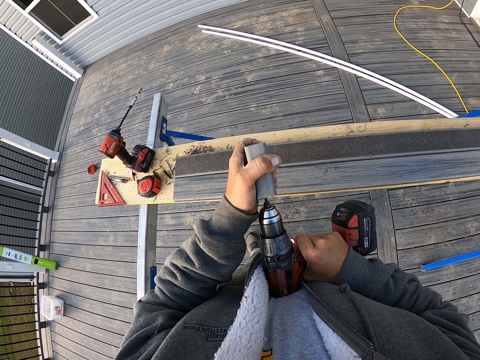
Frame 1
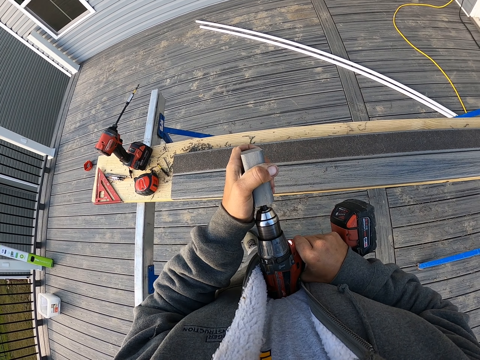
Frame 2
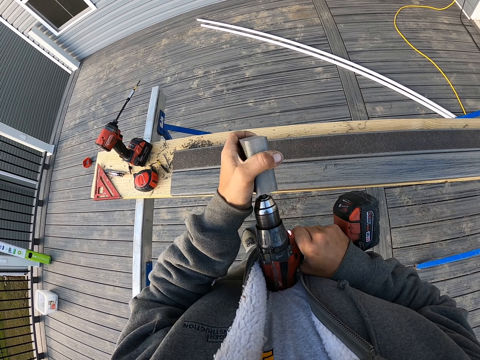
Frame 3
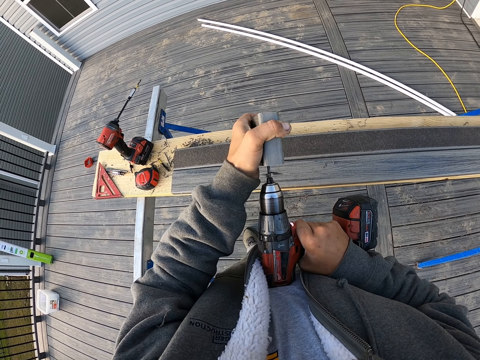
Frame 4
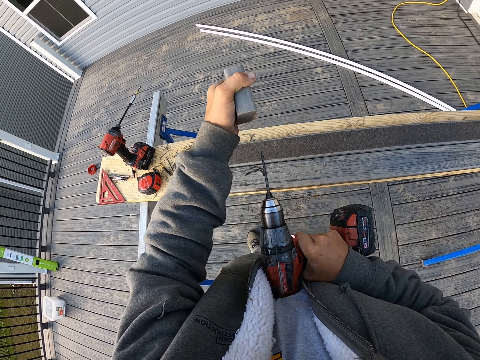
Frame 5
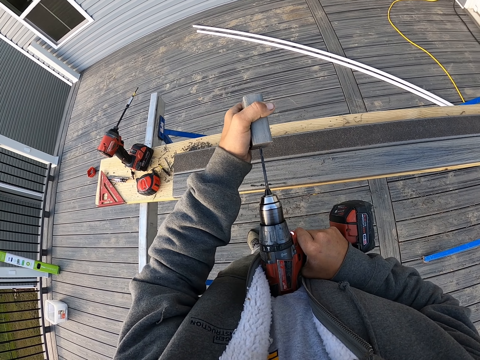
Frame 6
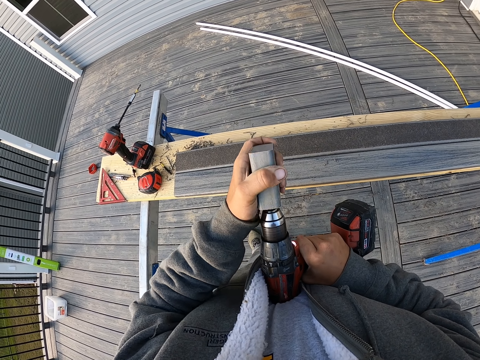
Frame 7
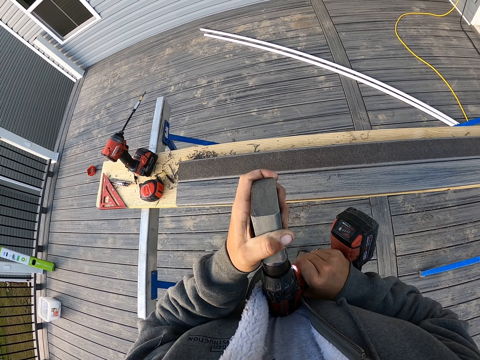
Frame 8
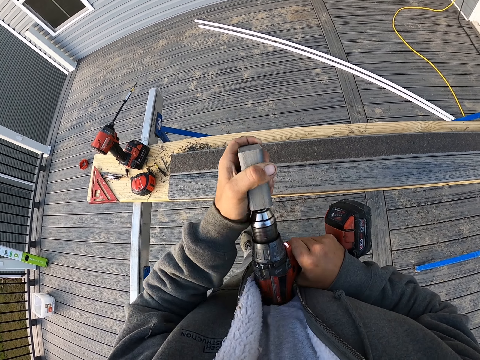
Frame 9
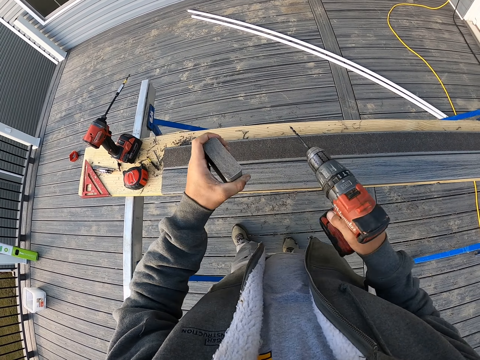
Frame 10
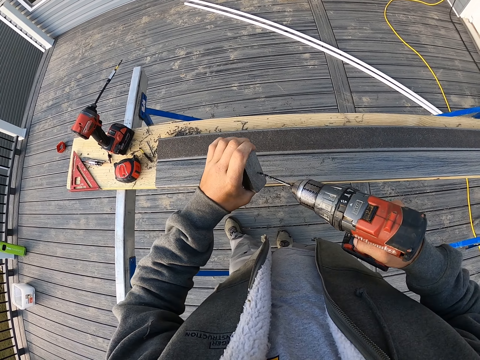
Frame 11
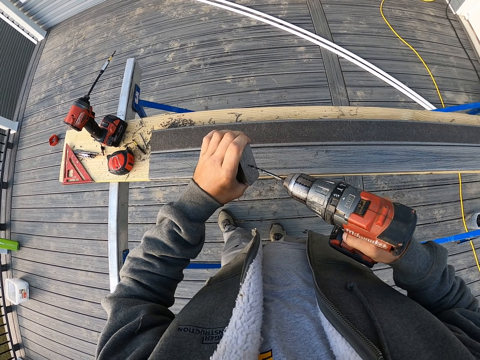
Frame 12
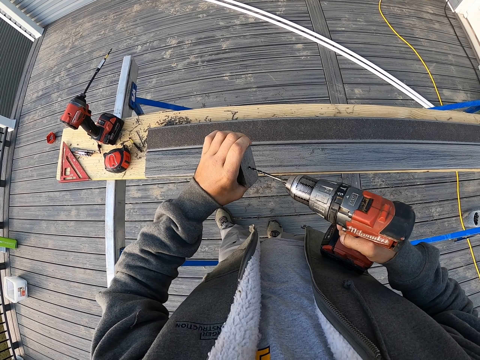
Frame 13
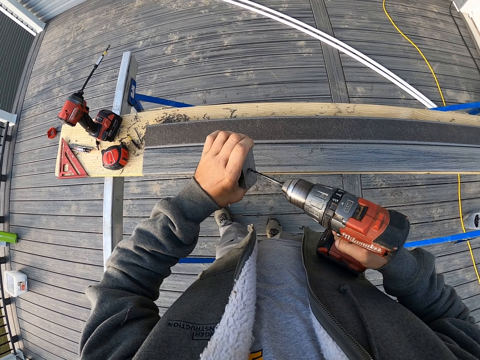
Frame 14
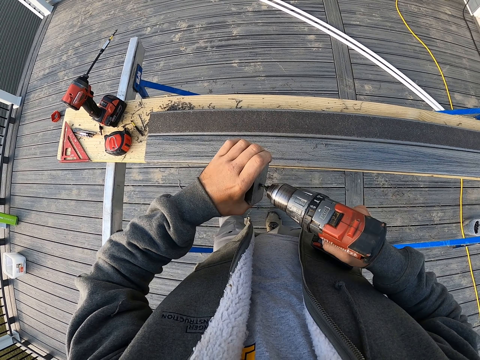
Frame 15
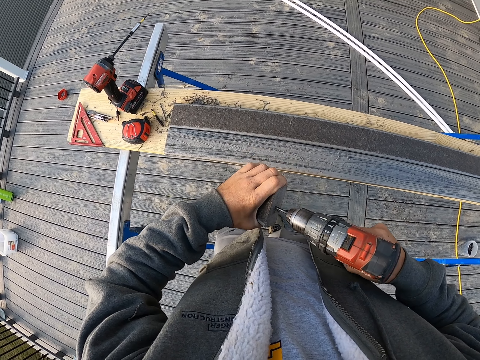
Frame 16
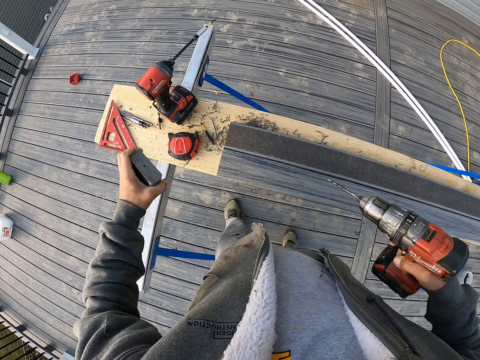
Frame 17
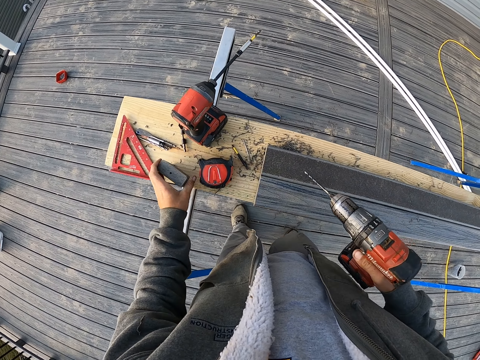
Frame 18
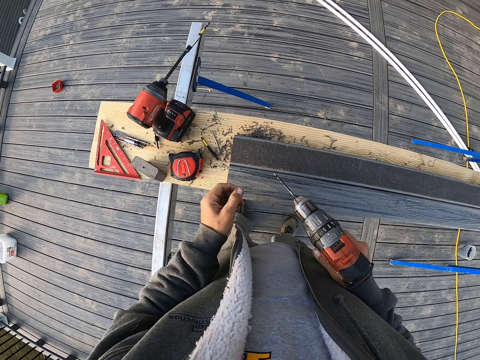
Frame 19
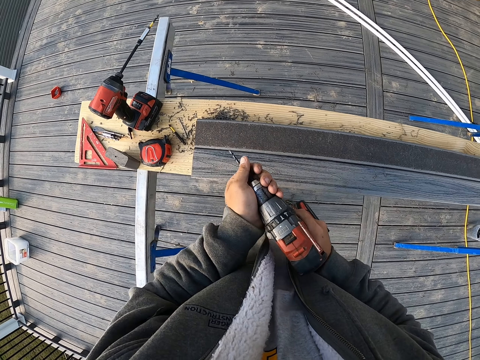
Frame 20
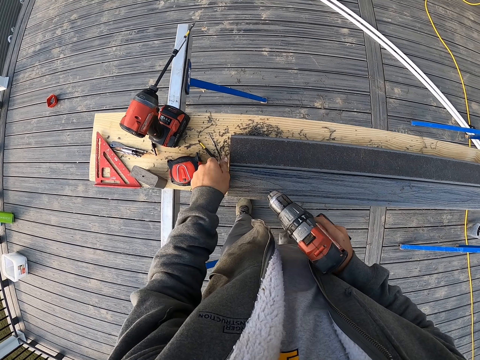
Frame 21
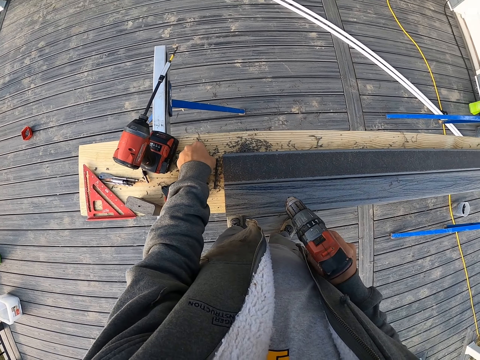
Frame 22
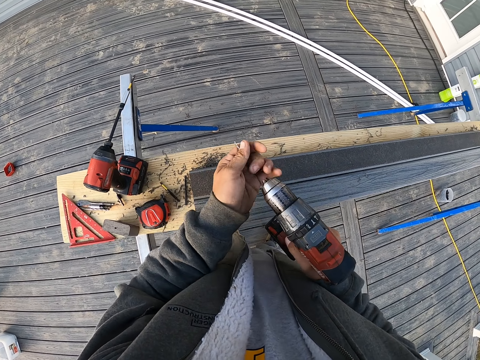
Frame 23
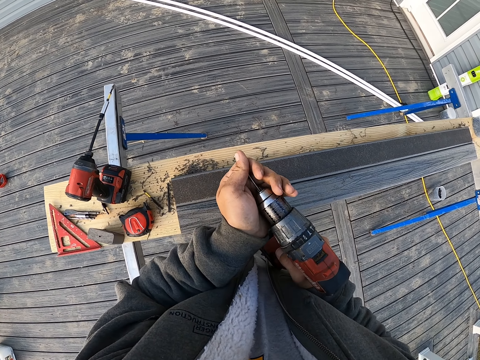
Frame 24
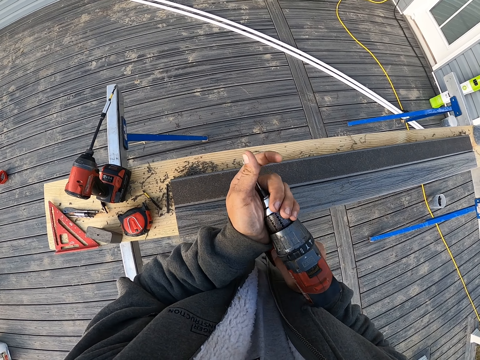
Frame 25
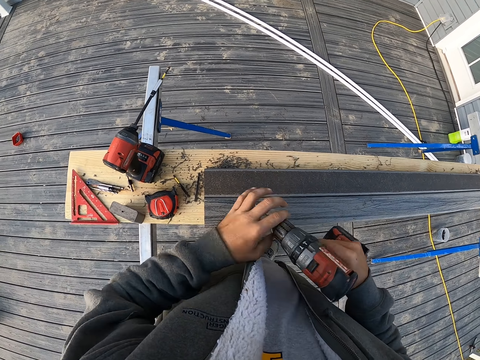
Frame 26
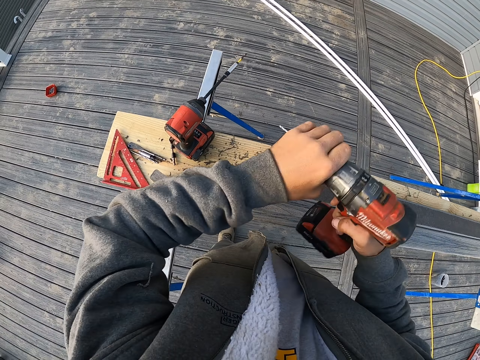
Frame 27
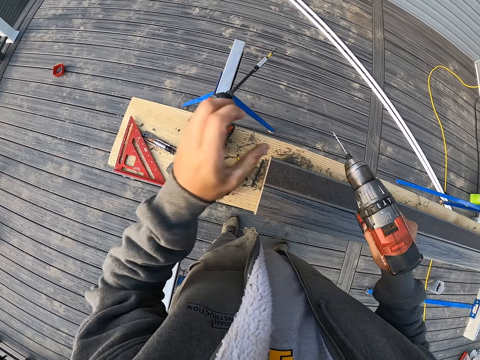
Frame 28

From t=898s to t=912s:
The camera wearer puts the piece of wood on the wood. They remove the drill bit from the chuck. They put the drill bit on the wood. They insert the drill bit in the chuck.

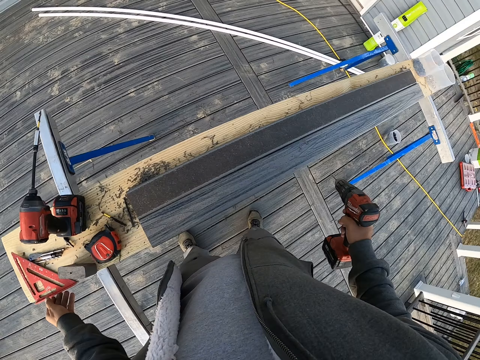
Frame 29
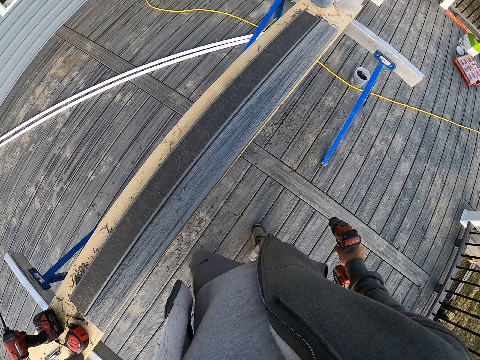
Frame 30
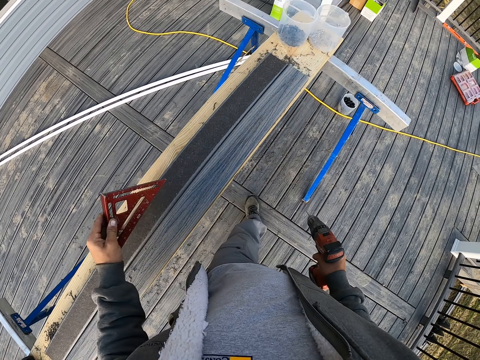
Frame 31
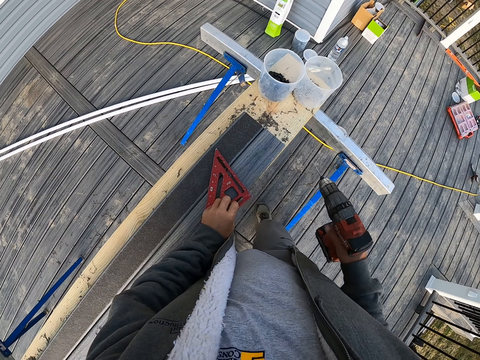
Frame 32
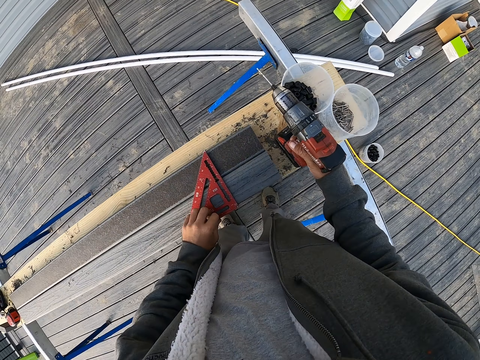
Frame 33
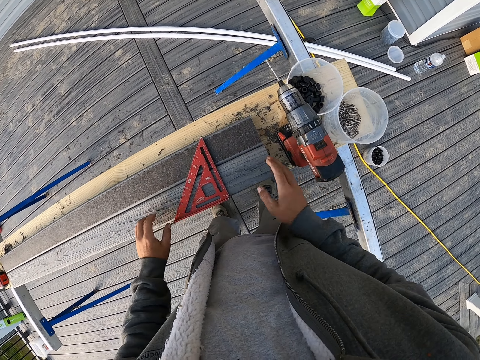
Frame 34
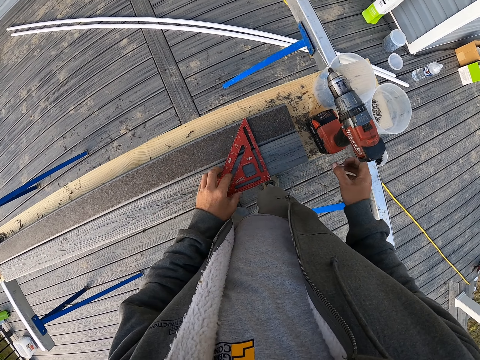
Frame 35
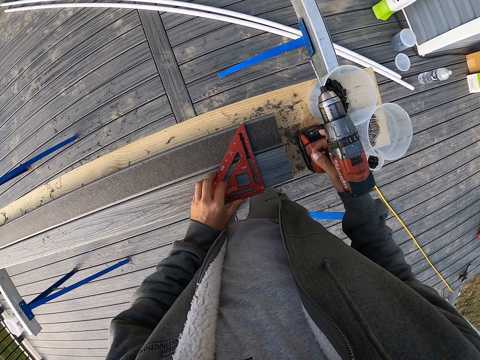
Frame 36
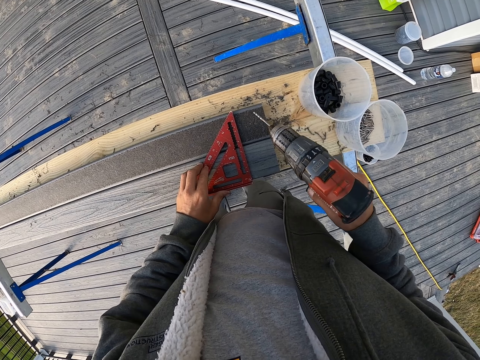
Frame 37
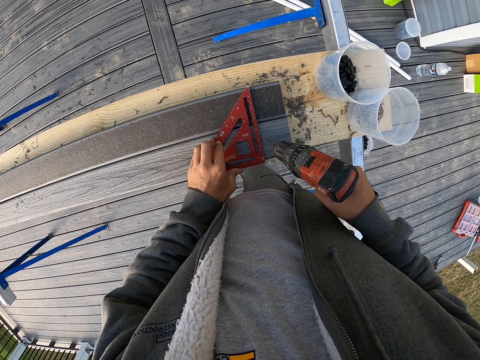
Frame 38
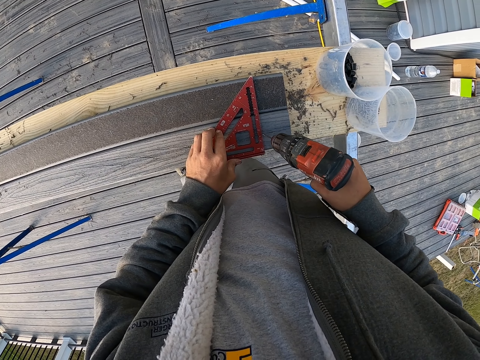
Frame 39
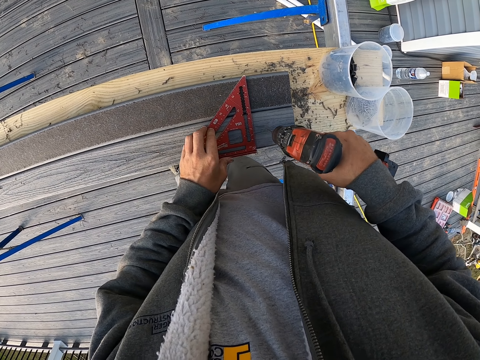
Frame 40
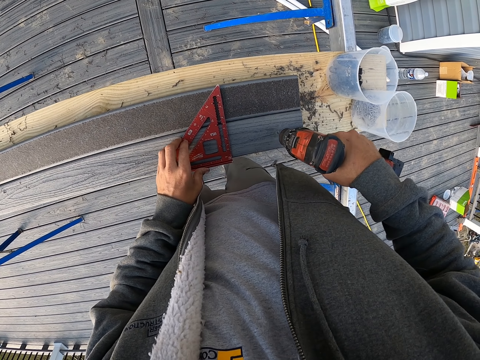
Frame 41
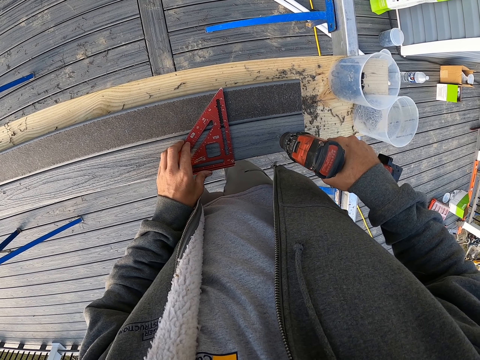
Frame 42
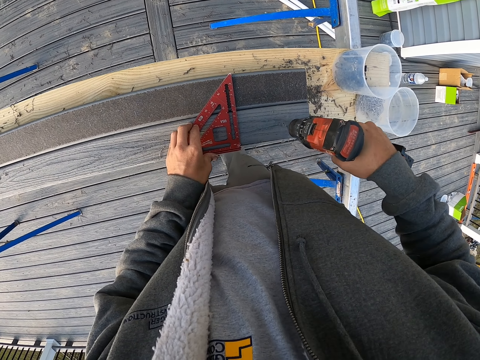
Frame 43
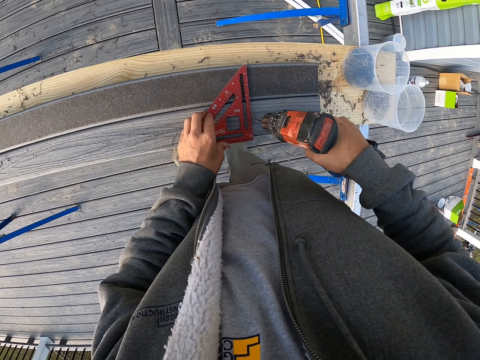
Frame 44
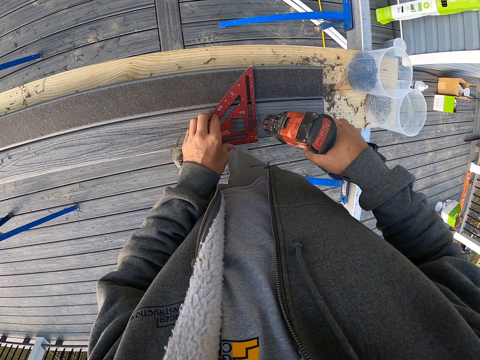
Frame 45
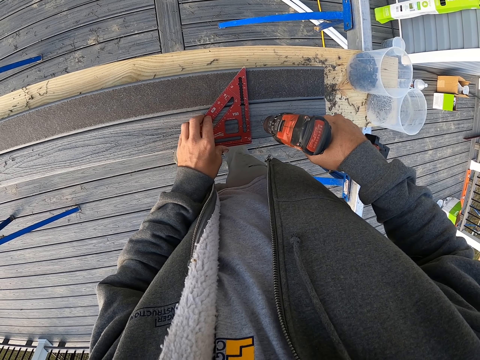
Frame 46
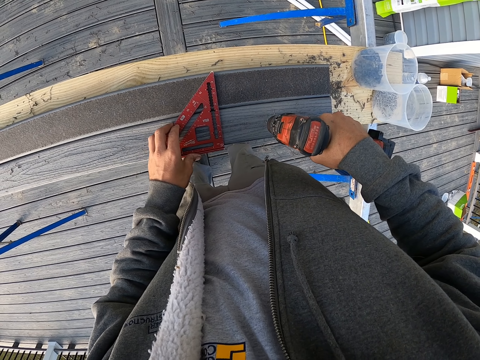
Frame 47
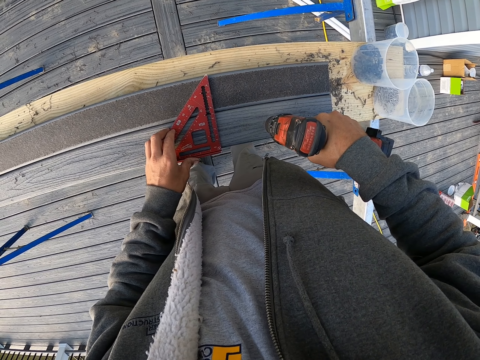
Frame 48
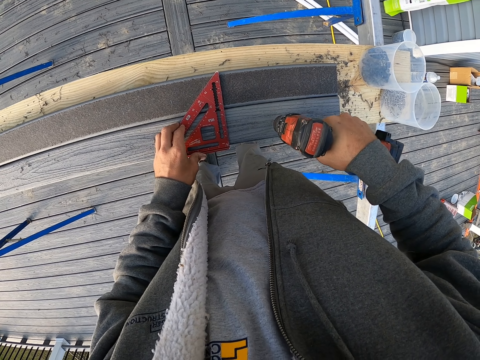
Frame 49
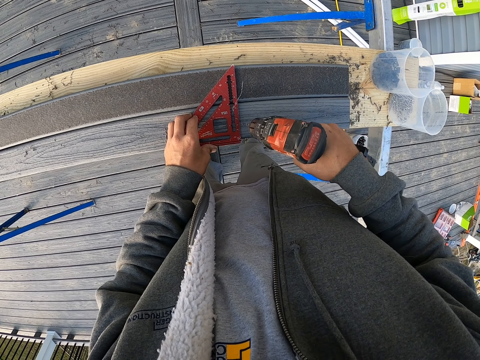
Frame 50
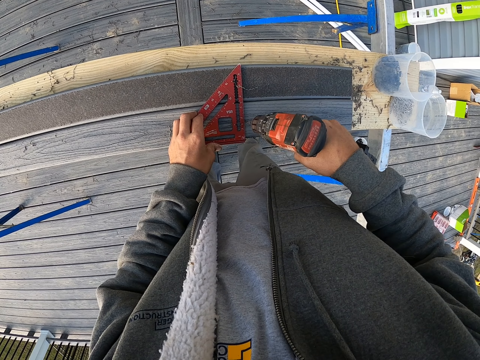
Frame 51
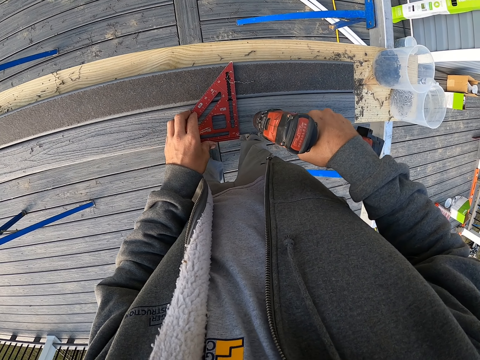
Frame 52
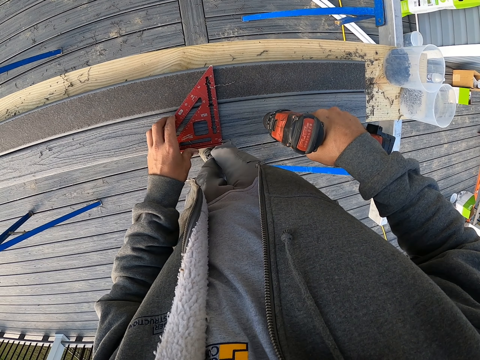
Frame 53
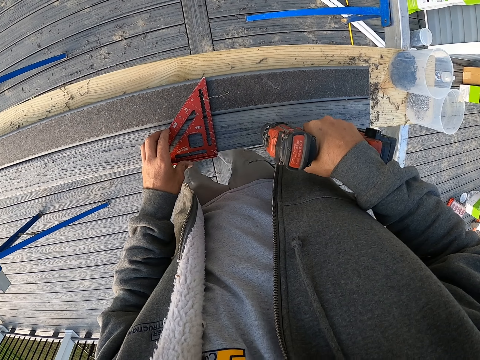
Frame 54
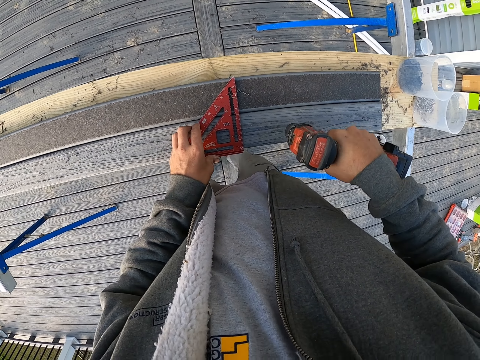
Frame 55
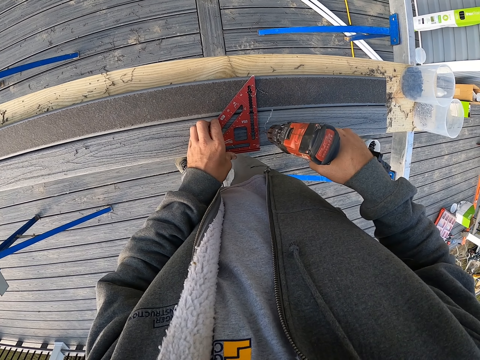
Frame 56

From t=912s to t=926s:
The camera wearer picks up the square ruler. They put the square ruler on the wood. They put the drill on the wood. They move the square ruler. They pick up the drill. They drill holes in the big wood. They move the square ruler.
